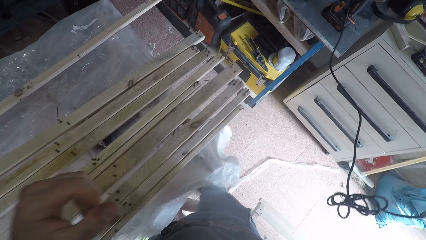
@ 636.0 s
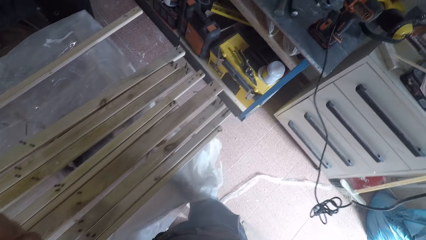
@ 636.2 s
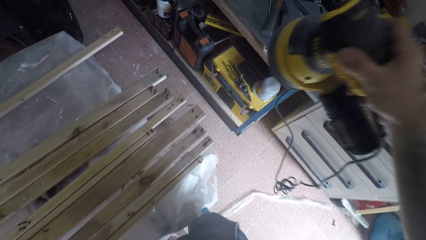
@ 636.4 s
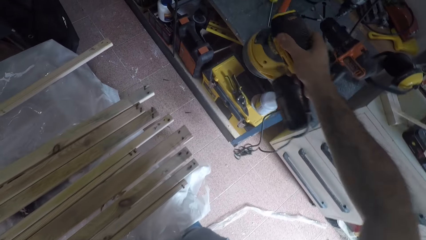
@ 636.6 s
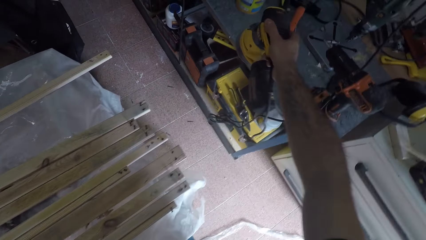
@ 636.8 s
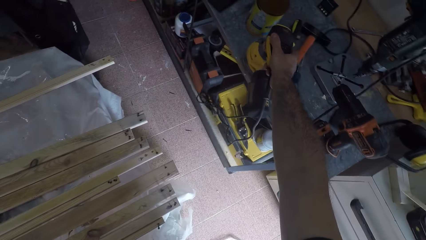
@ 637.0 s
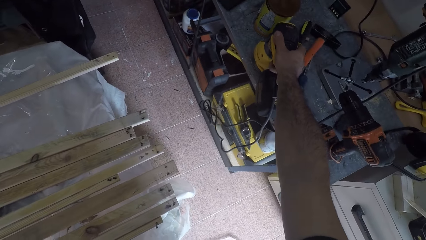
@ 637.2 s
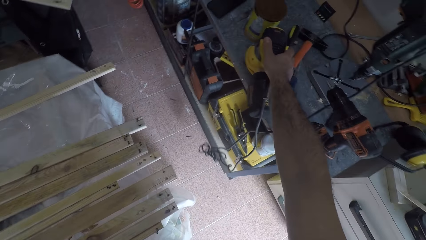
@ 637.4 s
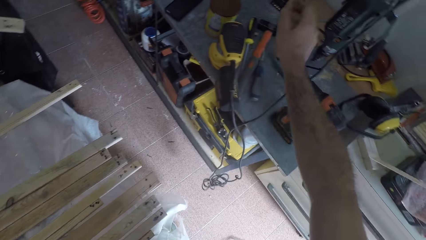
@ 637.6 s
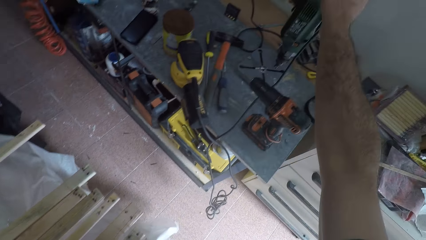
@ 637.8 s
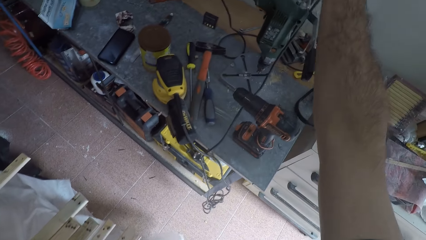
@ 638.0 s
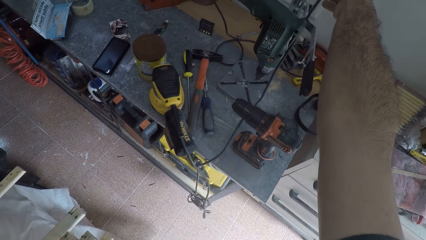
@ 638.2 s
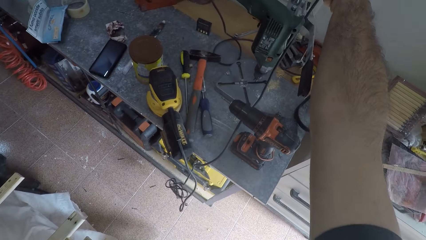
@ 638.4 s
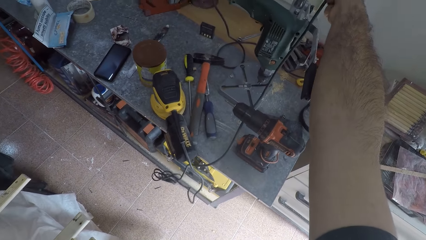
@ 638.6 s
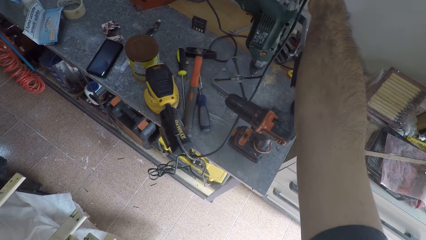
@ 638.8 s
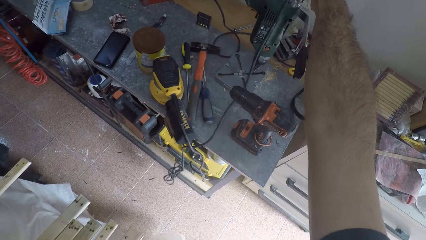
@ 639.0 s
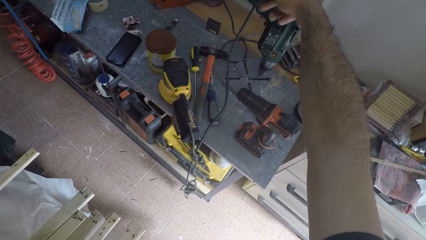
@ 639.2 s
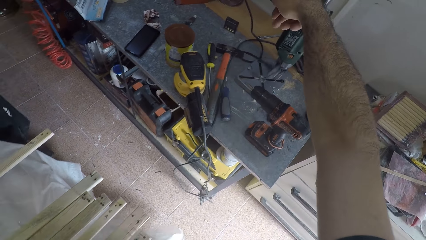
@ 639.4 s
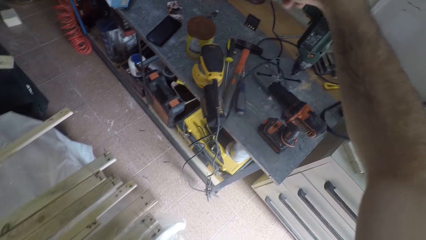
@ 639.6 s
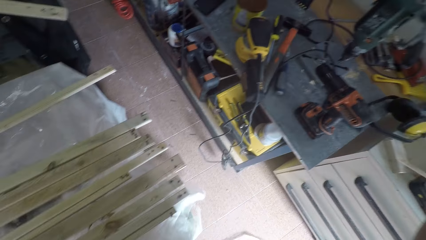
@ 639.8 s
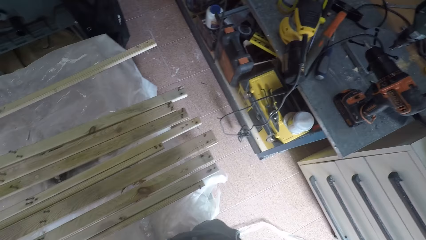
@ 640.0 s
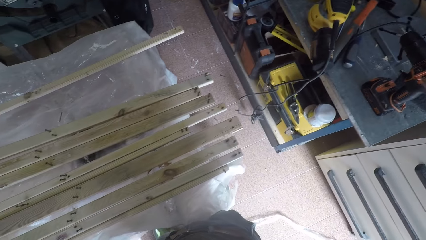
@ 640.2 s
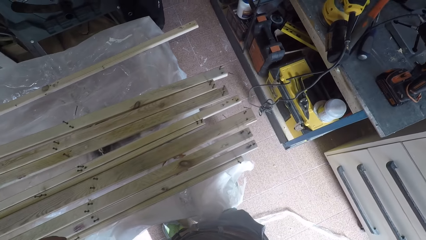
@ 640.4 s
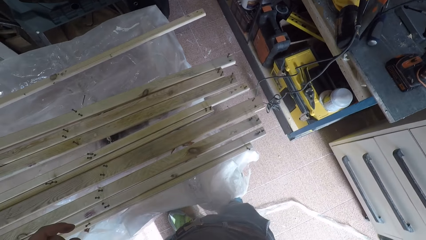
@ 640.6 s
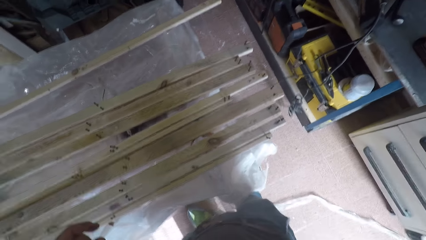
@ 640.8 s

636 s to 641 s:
The camera wearer removes the plug of the brush oscillating tool from a socket. He drops the plug on the modular workbench. He adjusts his Ego camera.
